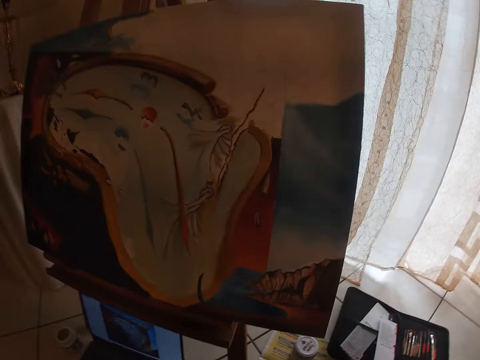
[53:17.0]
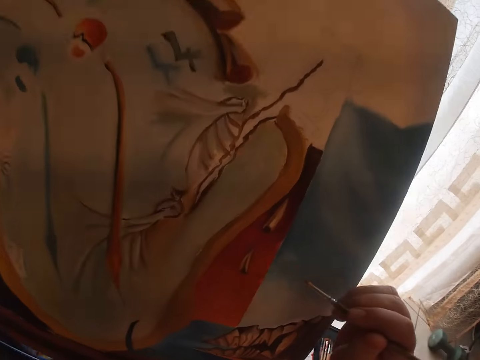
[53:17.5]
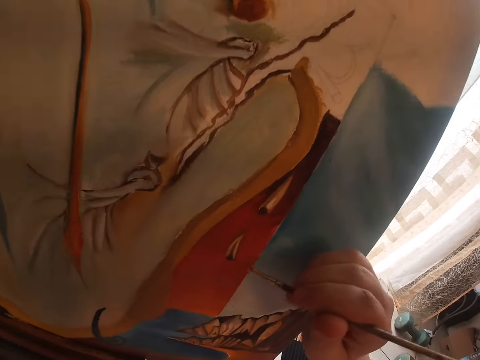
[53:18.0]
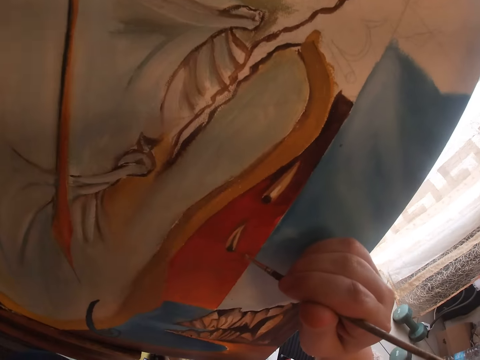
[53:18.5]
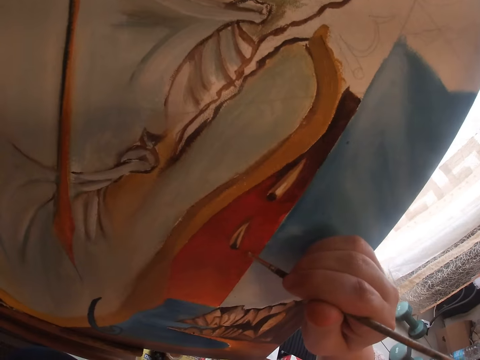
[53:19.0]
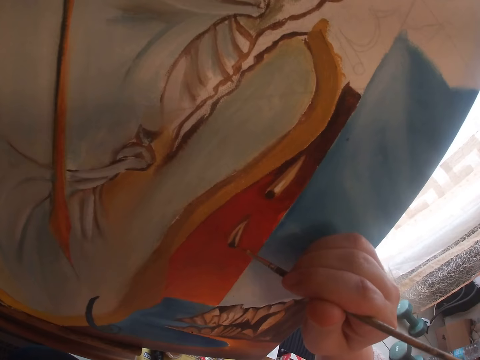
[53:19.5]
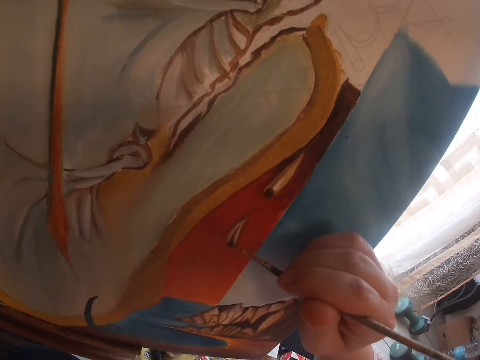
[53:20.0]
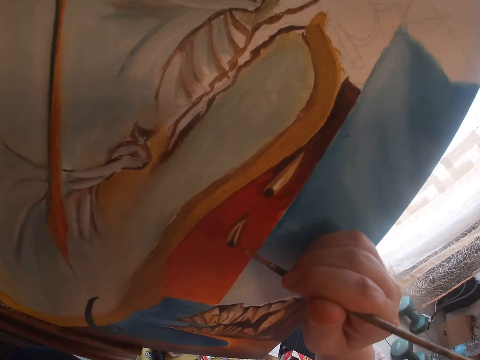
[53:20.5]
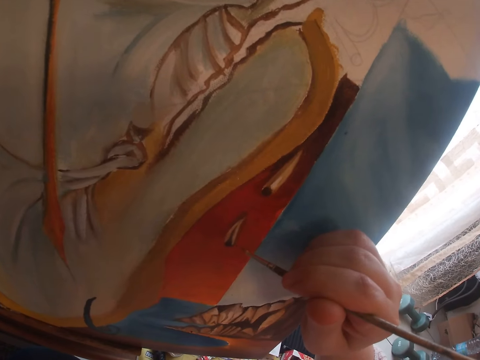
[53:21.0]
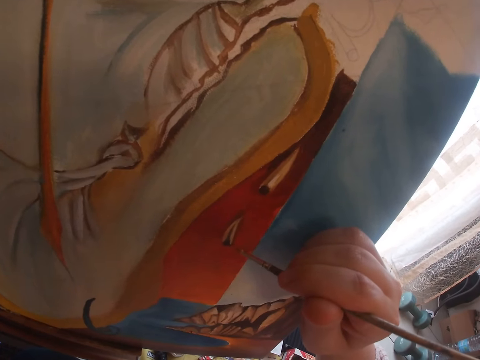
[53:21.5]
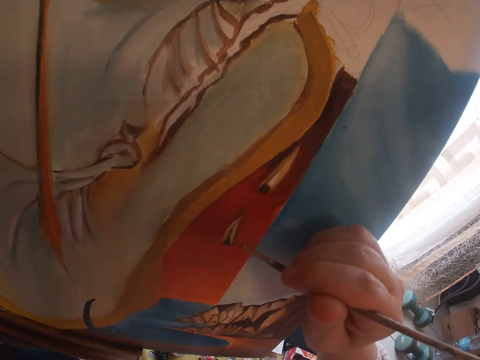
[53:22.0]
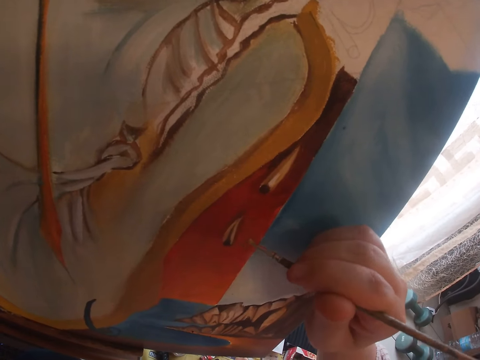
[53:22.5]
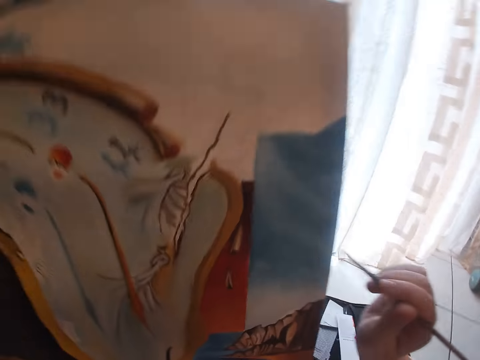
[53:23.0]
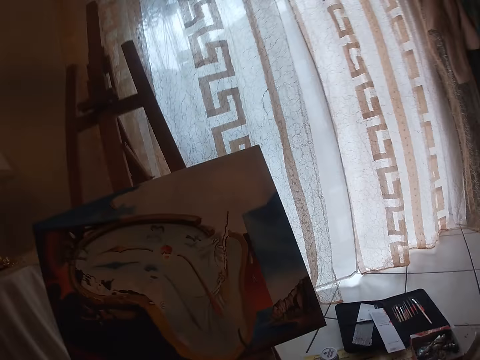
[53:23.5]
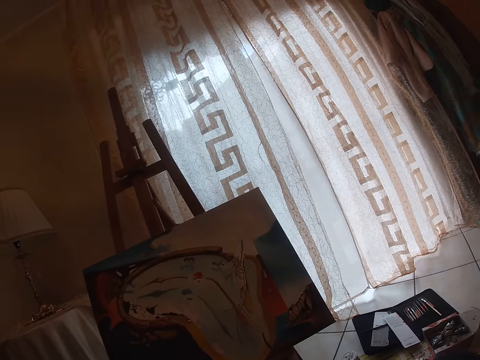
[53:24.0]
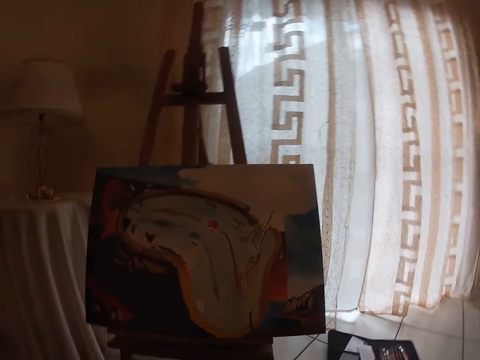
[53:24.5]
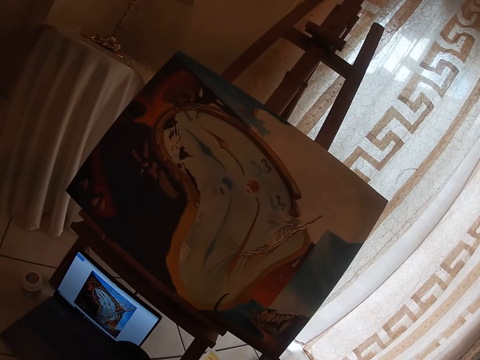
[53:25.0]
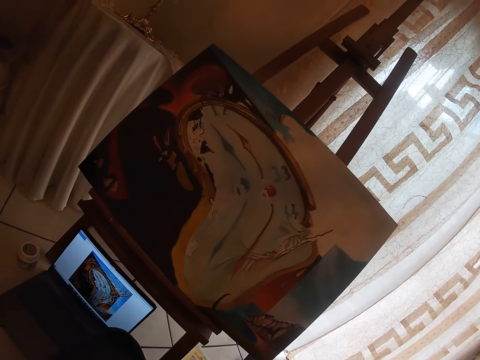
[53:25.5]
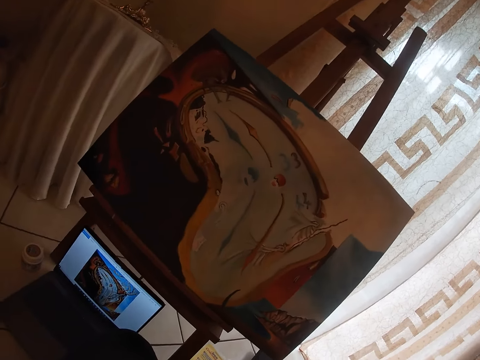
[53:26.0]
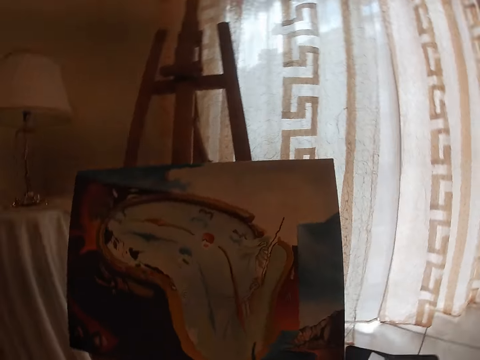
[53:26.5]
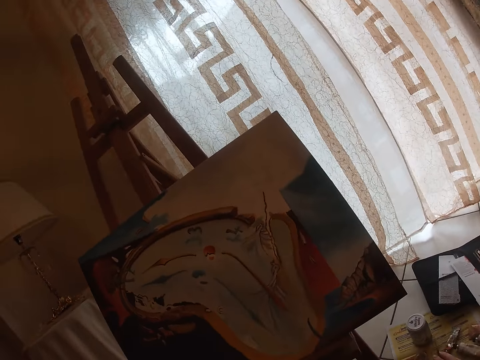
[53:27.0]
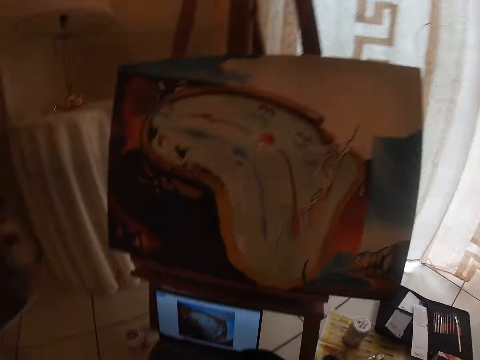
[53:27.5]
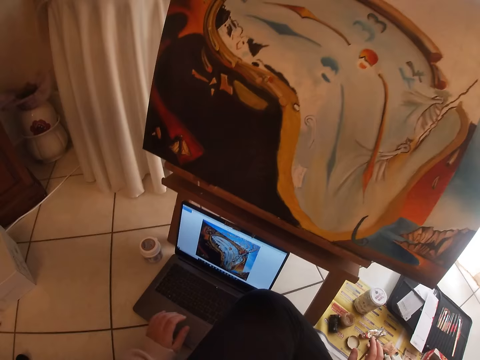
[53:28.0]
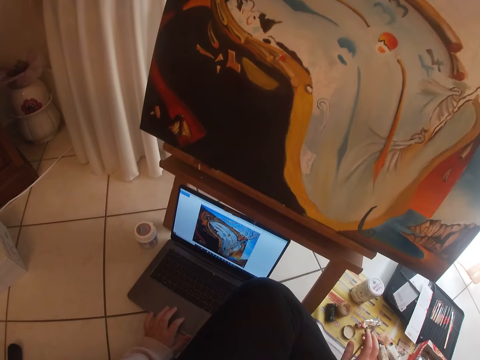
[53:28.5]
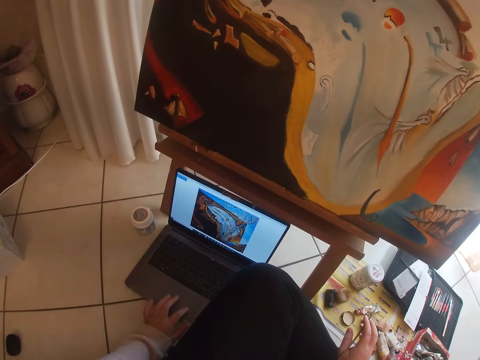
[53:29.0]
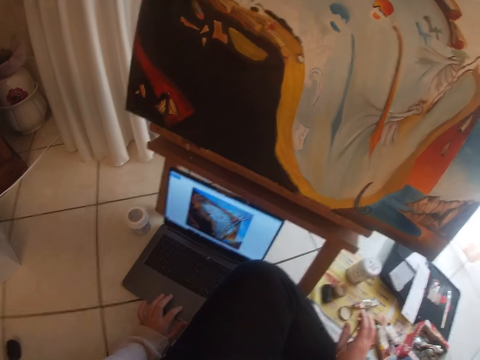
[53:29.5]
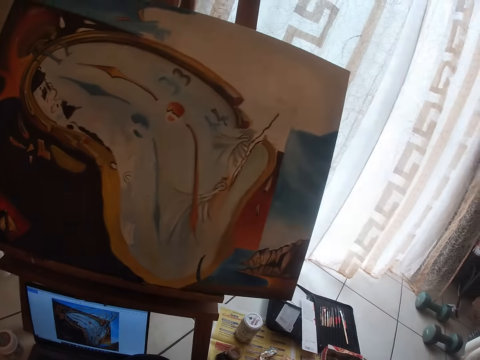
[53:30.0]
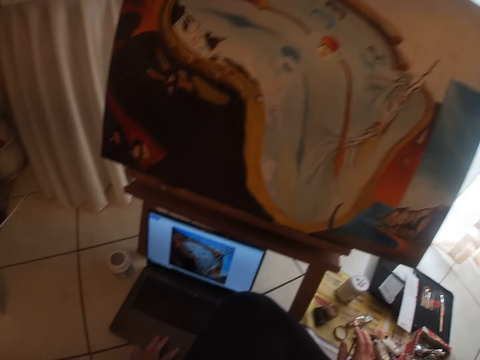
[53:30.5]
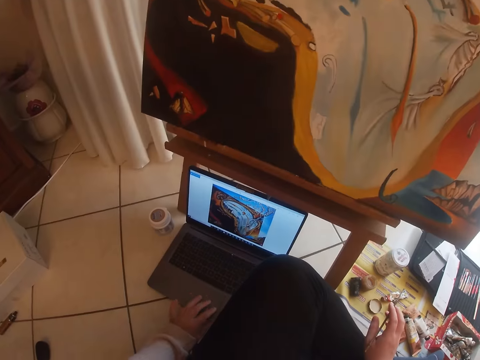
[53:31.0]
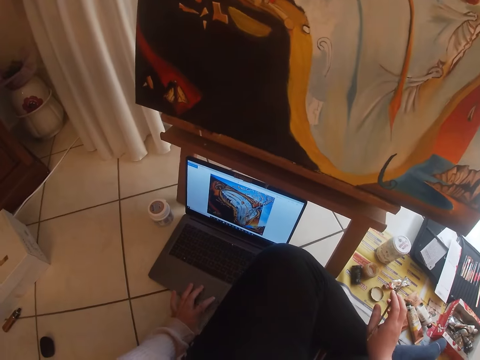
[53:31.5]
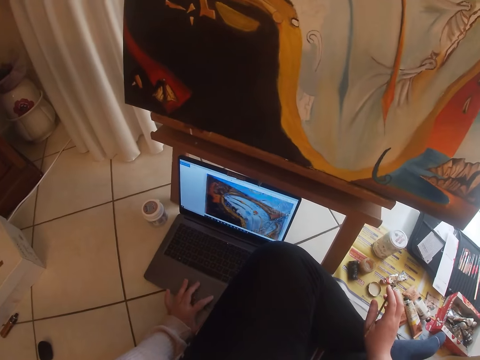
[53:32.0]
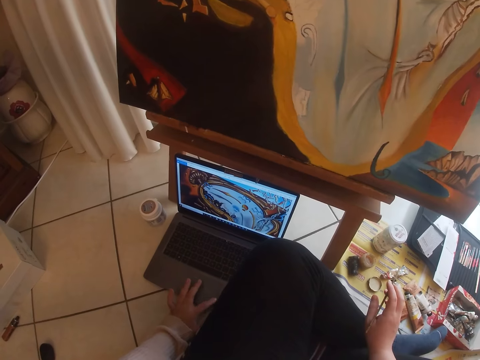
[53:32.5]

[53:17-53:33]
The camera wearer scoops paint from a paint palette with a paint brush. She paints a canvas with the black brush. She removes the black brush from the painting. She looks around a room. She operates the computer with her left hand.

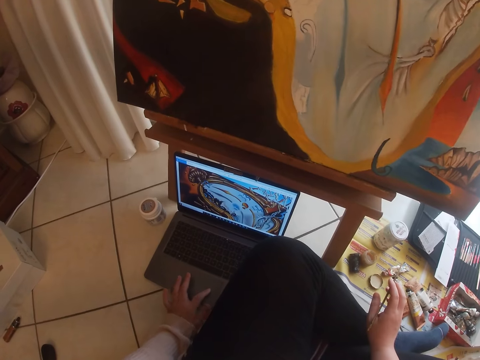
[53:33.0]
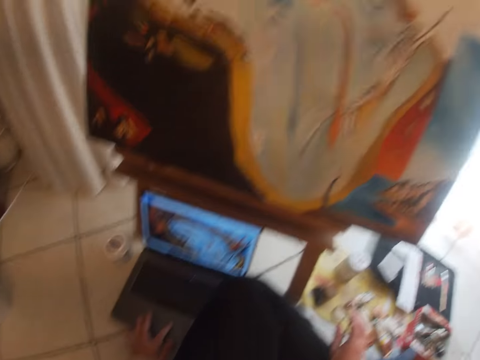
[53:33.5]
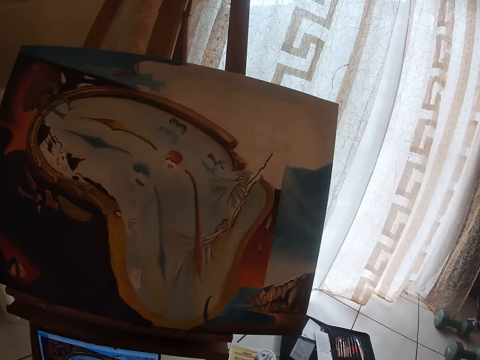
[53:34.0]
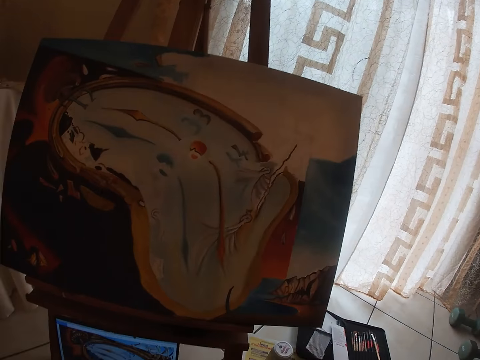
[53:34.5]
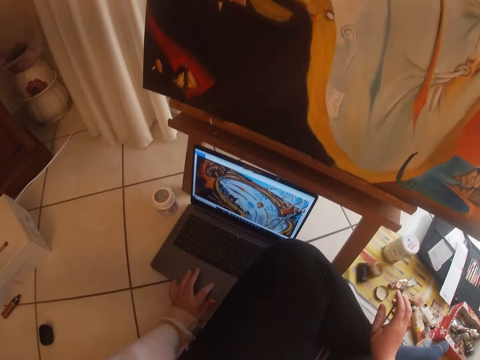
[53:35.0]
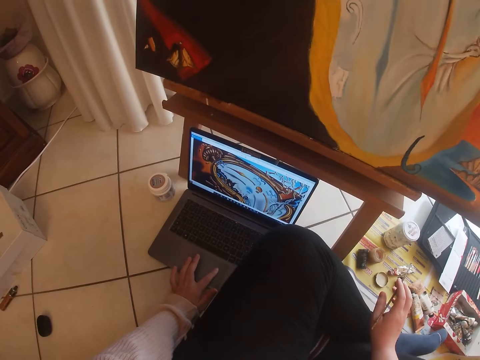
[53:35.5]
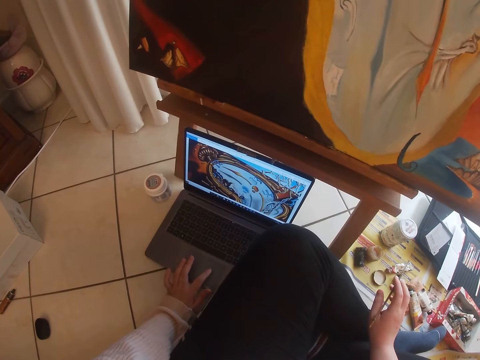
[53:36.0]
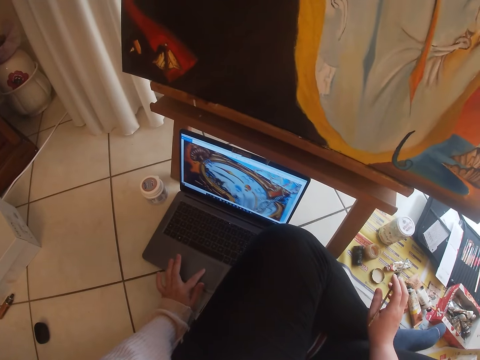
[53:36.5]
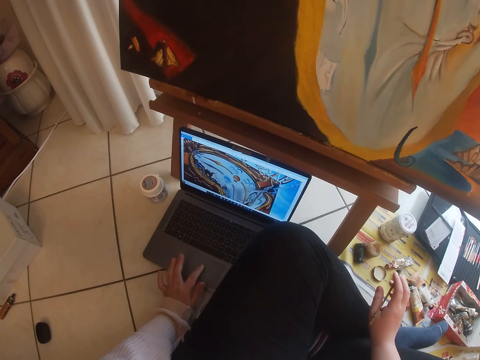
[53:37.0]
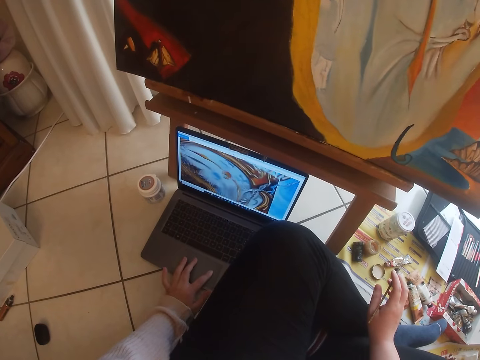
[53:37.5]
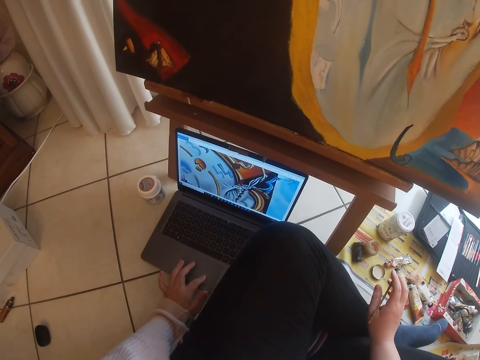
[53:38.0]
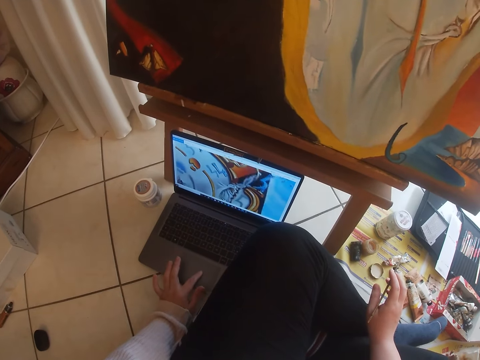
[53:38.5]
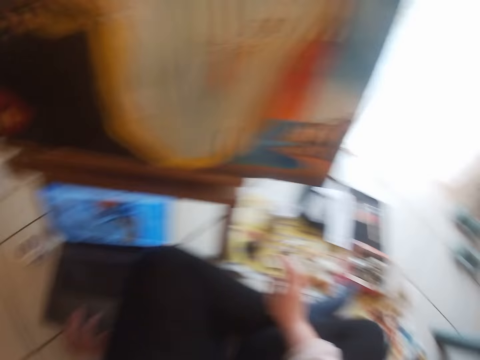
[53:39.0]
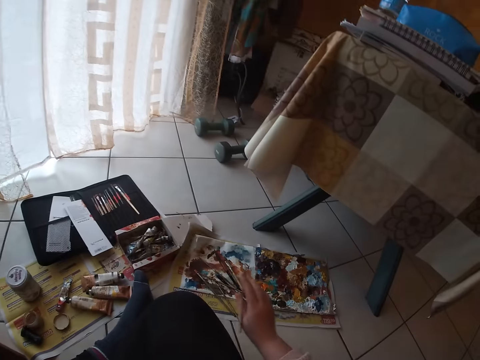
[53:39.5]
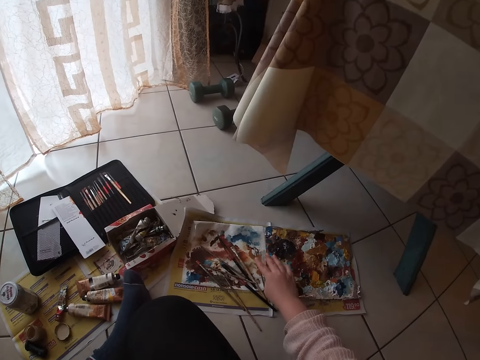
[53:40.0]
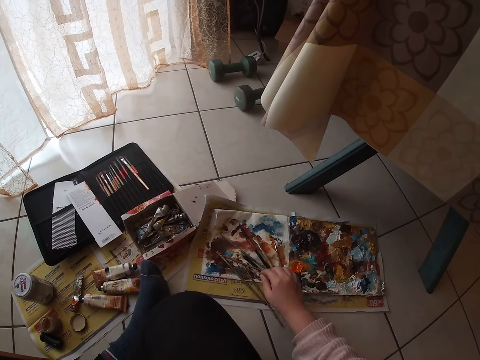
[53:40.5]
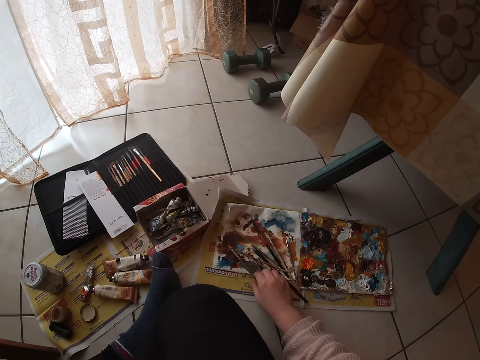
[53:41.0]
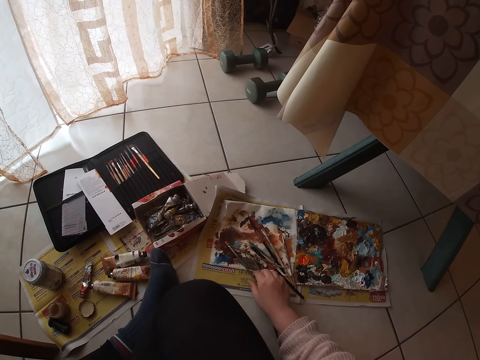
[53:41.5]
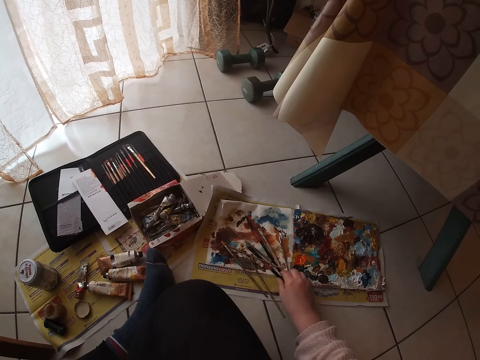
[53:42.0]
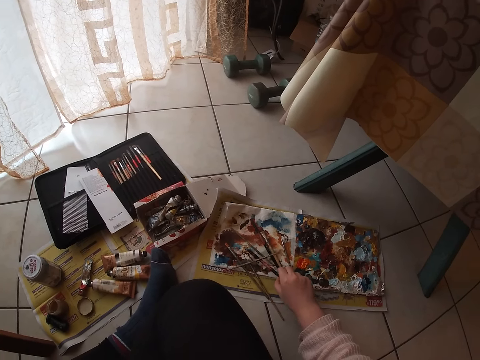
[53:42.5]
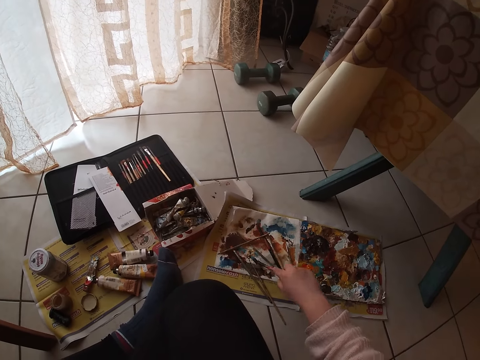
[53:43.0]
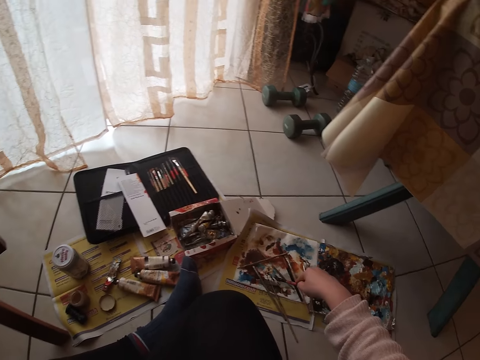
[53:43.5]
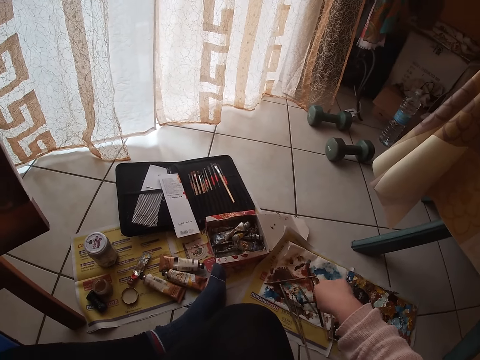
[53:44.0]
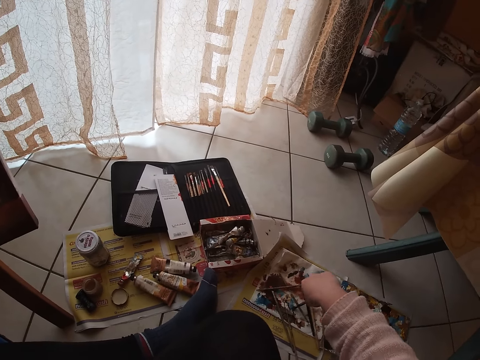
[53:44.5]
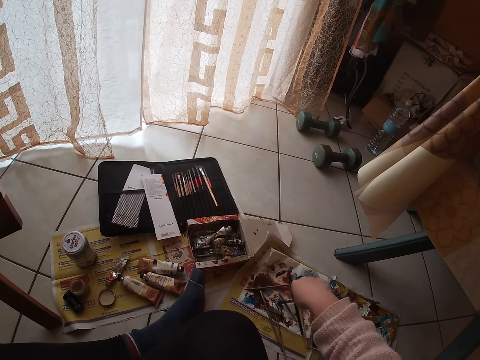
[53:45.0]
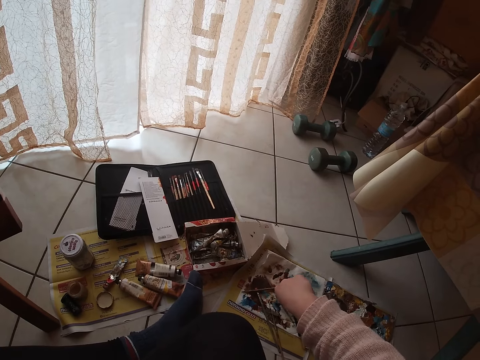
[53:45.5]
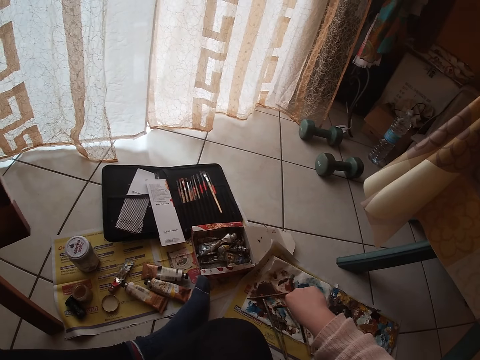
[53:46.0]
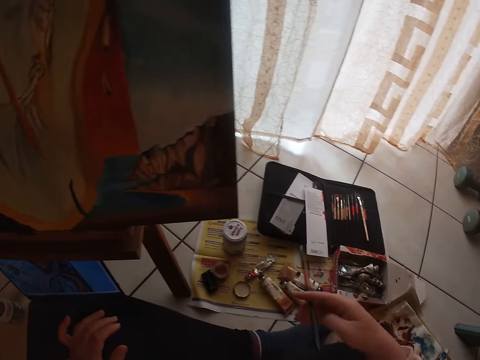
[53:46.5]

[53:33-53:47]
The camera wearer puts down the black paint brush on a piece of paper on the floor. He picks up the brown brush from a table with his right hand. He rubs the brown brush on the white paper on the floor.
